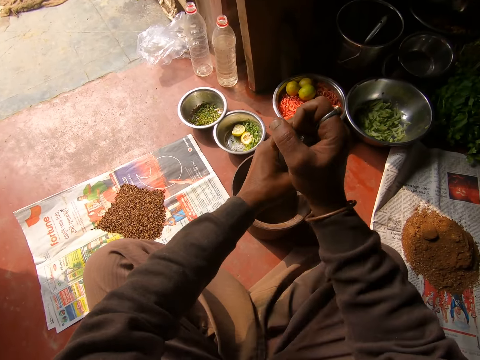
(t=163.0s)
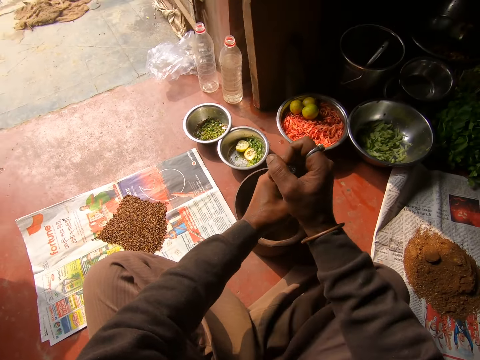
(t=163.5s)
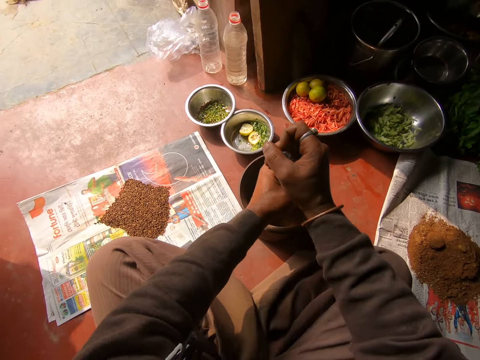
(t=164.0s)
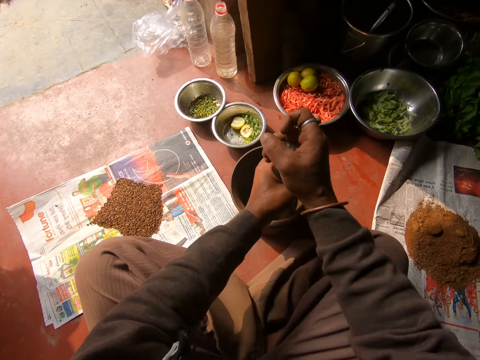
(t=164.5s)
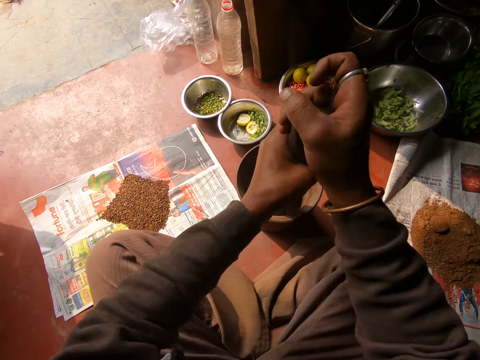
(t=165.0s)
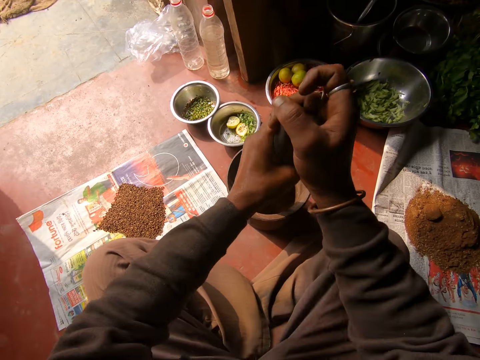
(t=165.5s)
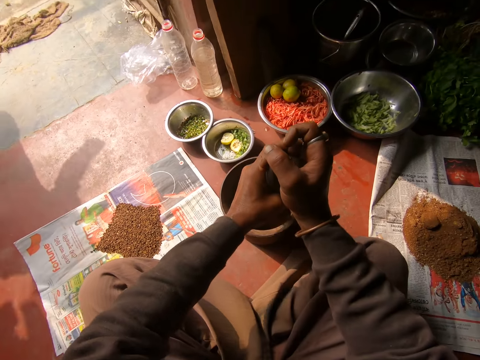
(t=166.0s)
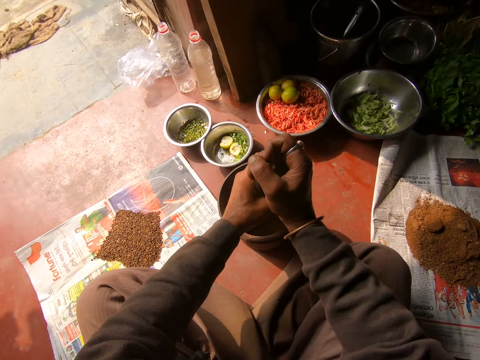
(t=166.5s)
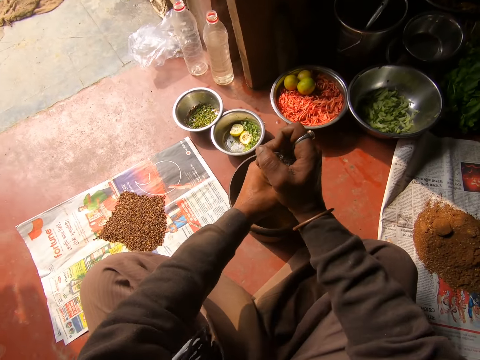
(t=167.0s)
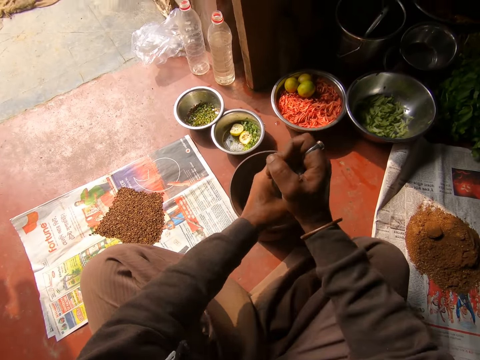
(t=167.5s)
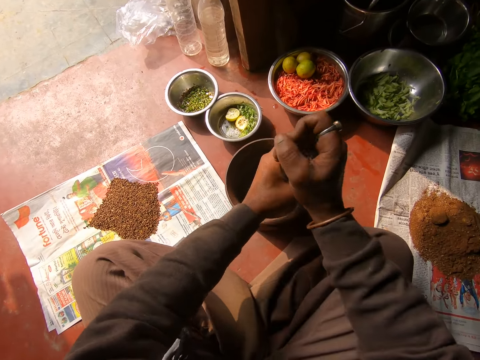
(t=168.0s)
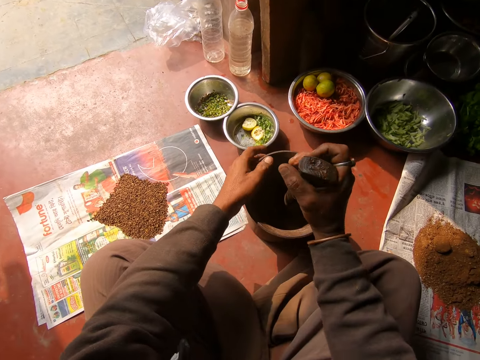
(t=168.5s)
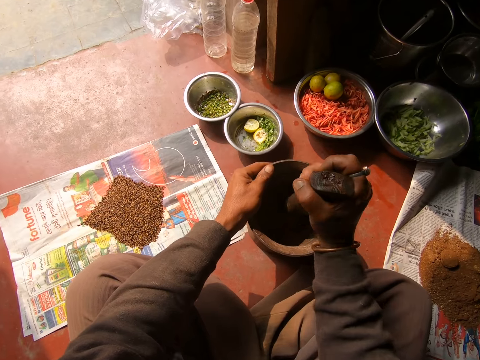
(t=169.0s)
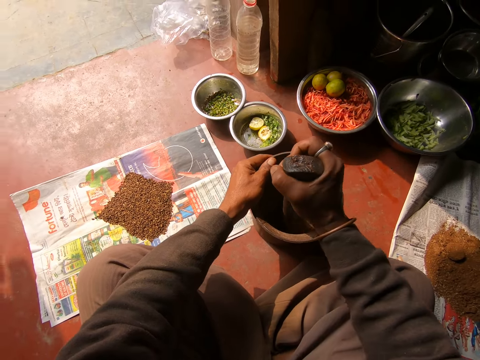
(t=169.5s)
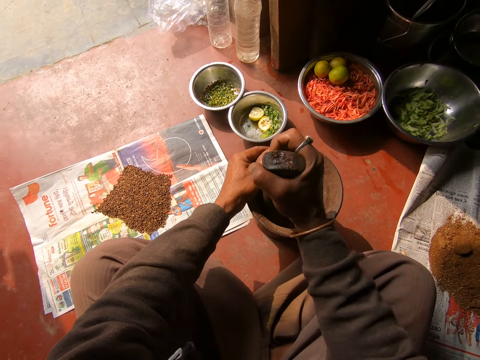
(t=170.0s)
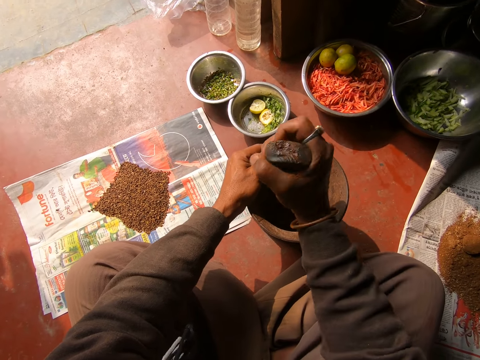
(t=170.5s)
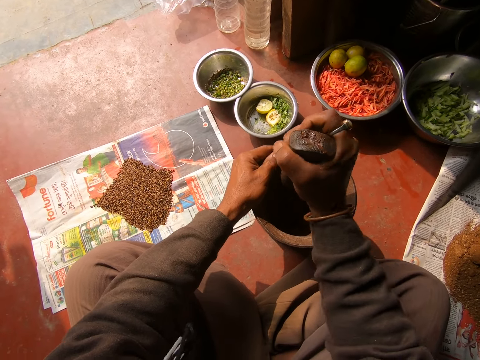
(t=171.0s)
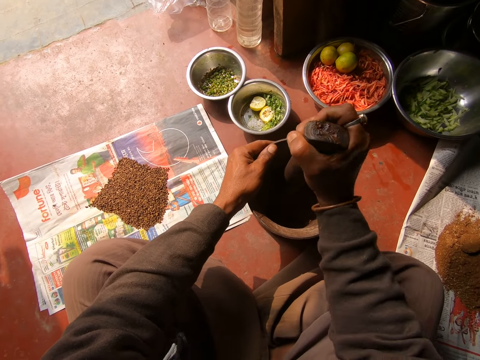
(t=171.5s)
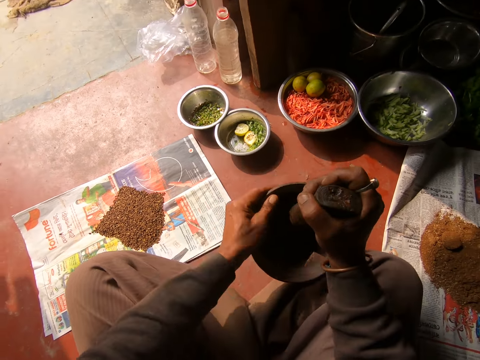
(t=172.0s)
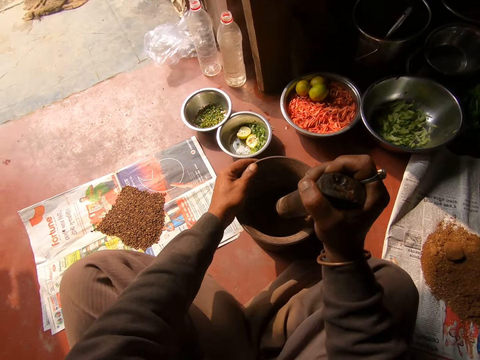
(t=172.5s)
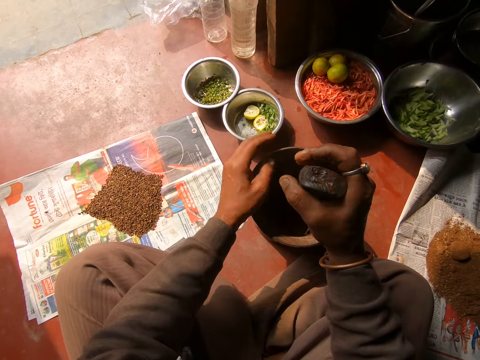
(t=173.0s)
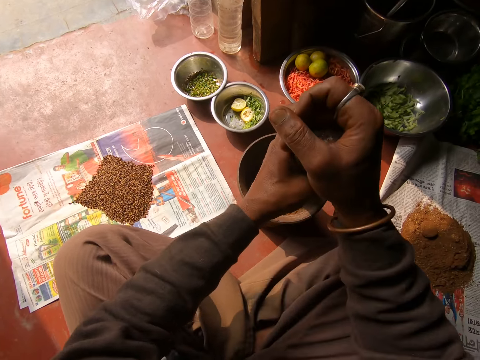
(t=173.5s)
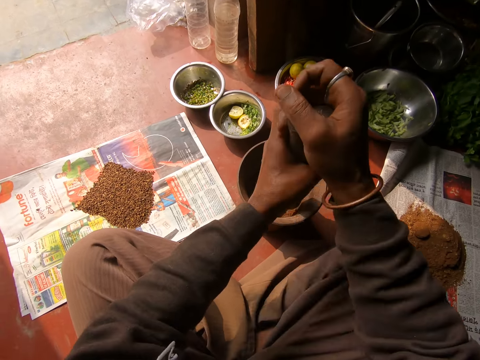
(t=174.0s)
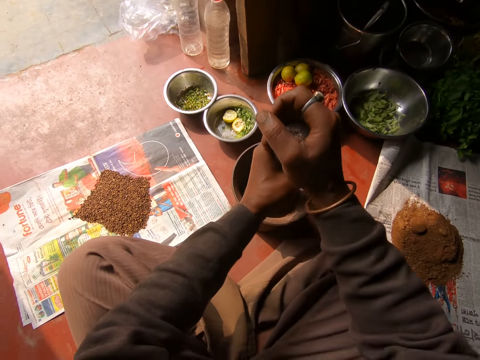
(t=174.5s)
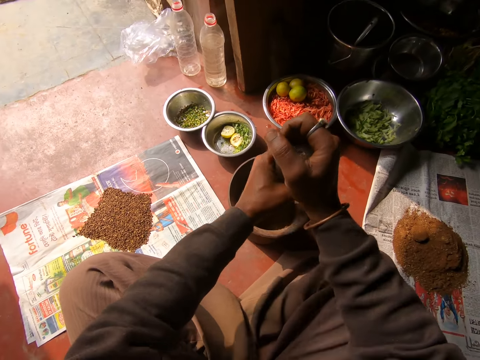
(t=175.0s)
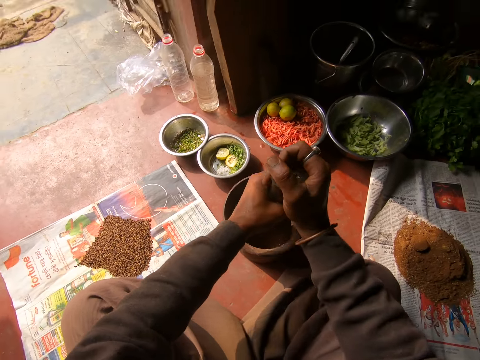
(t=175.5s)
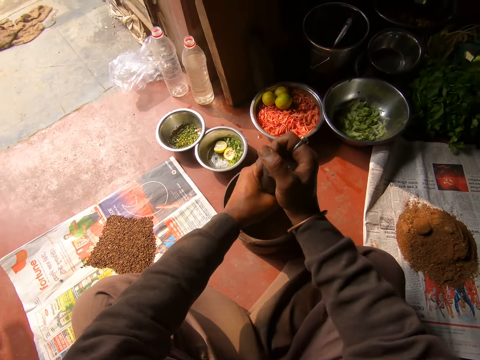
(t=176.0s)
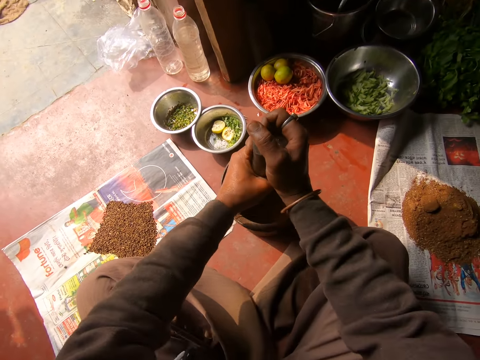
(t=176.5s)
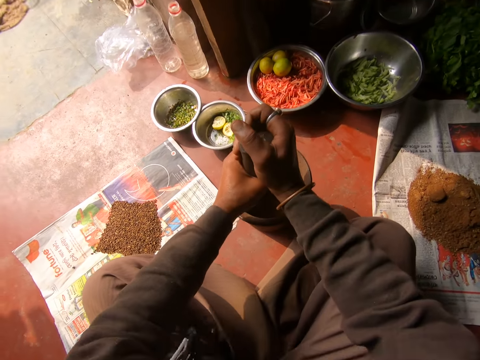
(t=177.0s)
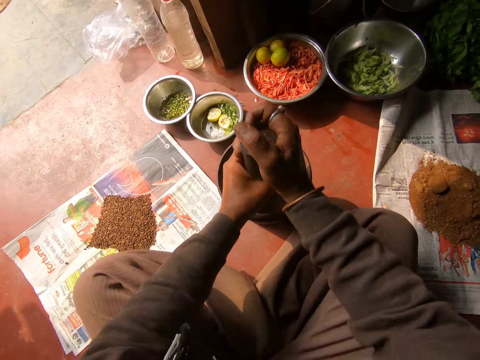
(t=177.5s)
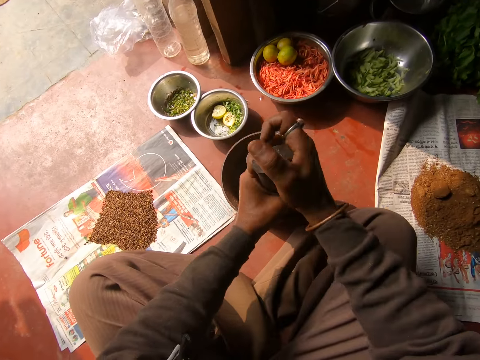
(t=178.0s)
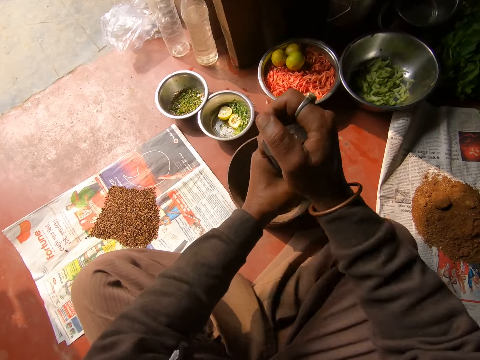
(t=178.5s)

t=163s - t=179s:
The camera wearer stirs the grains in the mortar with the pestle in his right hand. He shakes the mortar with his left hand. He pounds the grains in the mortar with the pestle in both hands.

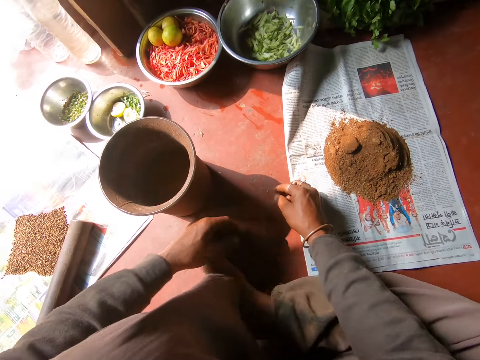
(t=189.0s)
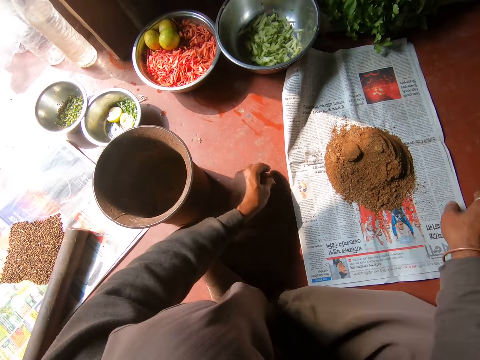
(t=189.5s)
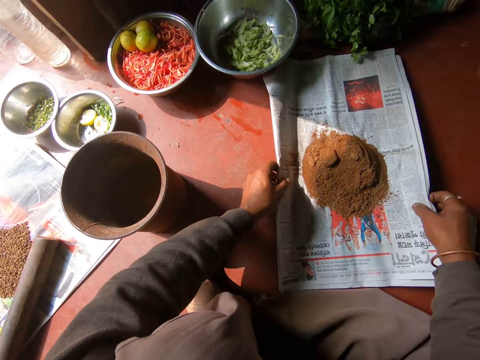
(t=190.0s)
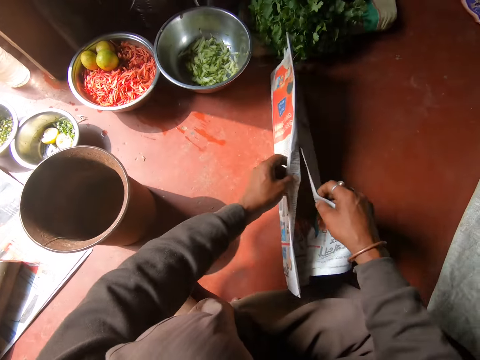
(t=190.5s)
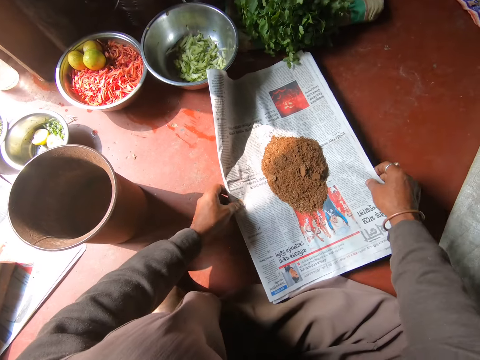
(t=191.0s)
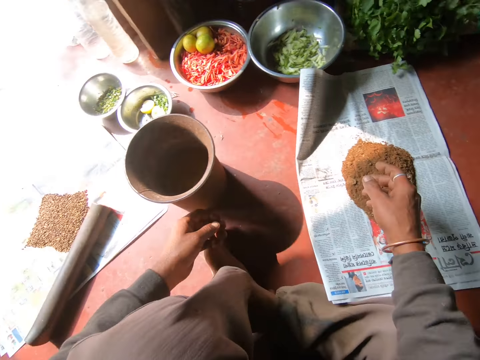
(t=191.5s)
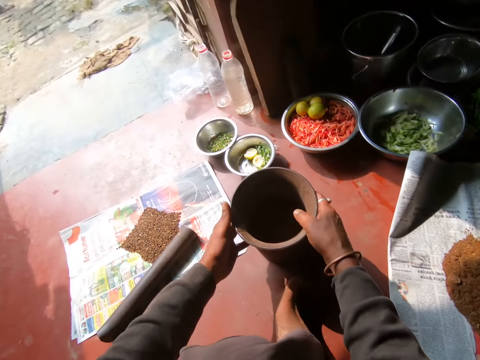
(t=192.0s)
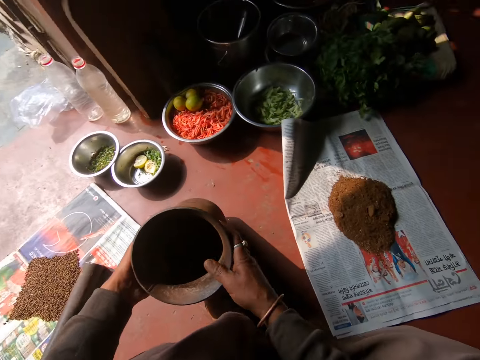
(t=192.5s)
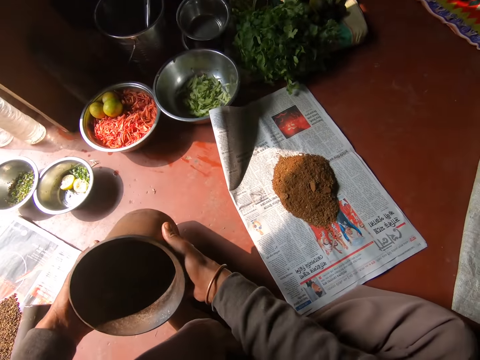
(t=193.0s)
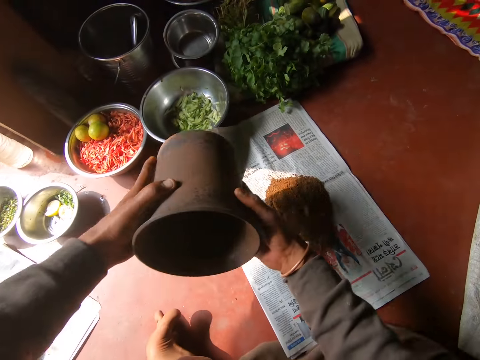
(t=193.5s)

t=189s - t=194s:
The camera wearer holds the newspaper containing the powder on the floor with both hands. They close the paper with both hands, and open the paper with both hands. They carry the mortar from the floor with both hands. They hold the pot.

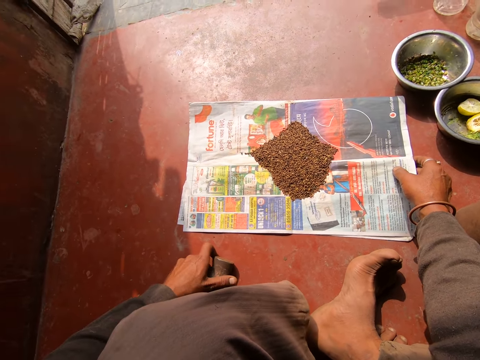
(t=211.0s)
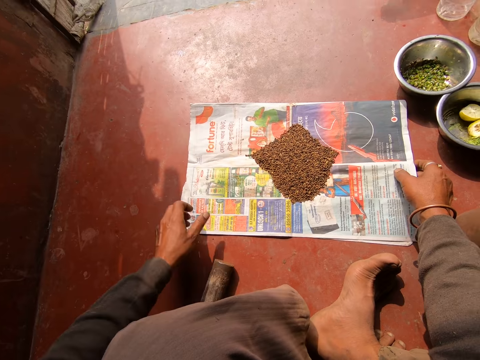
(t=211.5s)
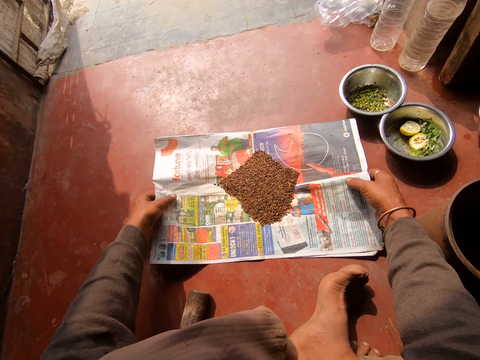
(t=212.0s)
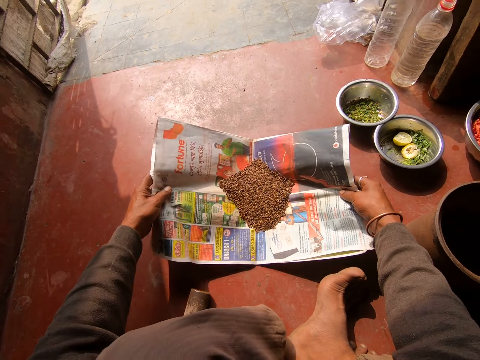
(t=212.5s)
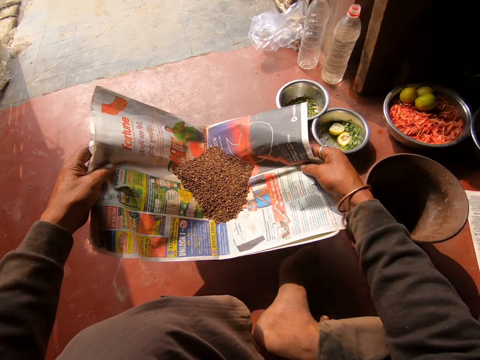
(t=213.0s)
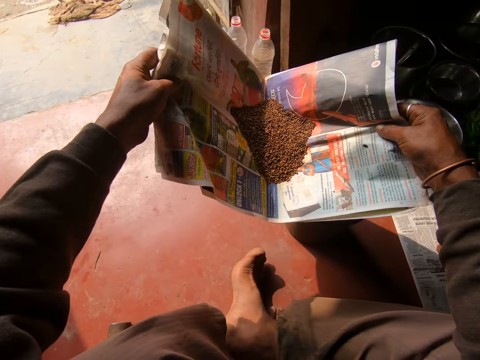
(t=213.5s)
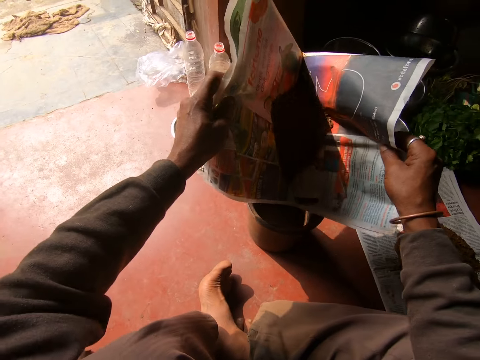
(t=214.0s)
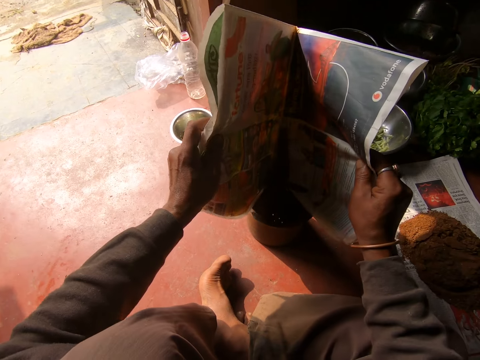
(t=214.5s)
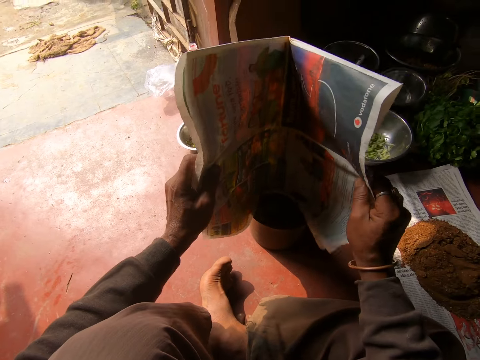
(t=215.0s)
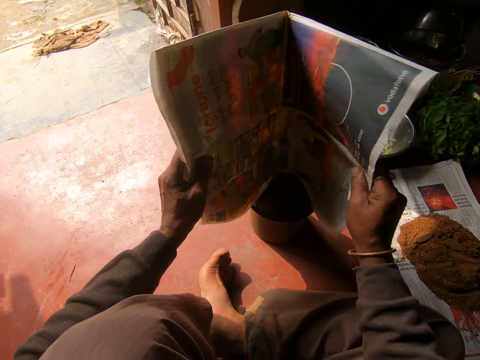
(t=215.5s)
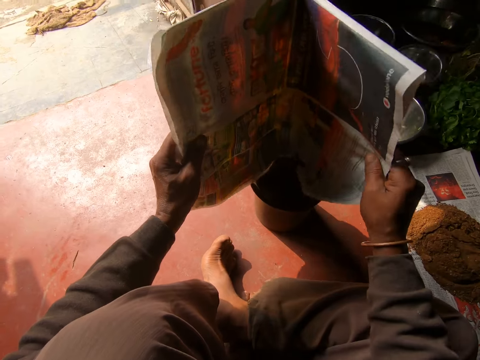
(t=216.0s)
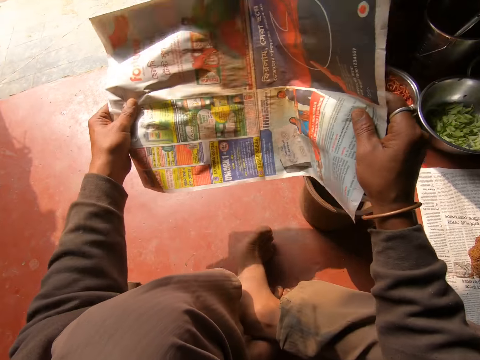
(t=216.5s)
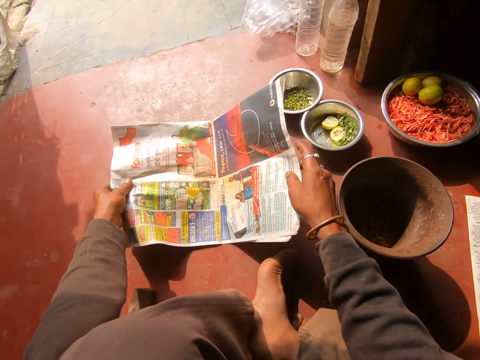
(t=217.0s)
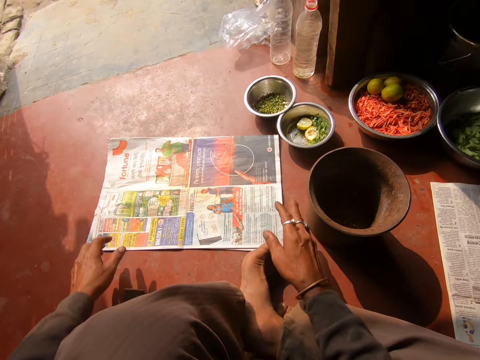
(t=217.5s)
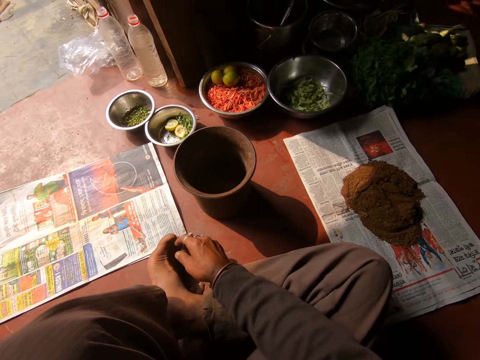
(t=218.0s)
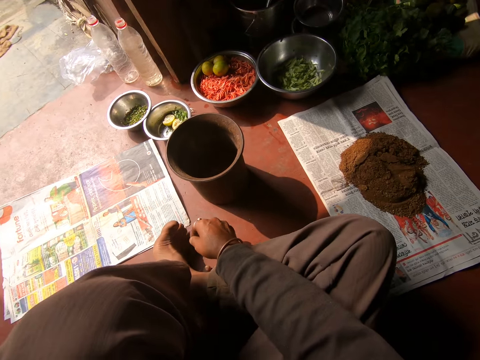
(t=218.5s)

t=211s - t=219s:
The camera wearer picks up the paper from the floor with both hands. They hold the newspaper containing something. They pour the grains on the paper into the mortar with both hands. They place the paper on the floor with both hands.
